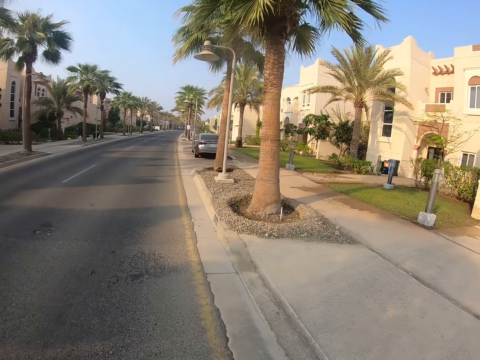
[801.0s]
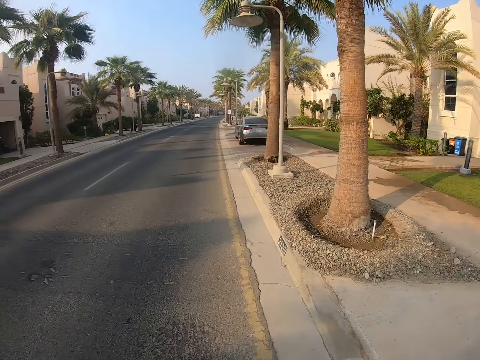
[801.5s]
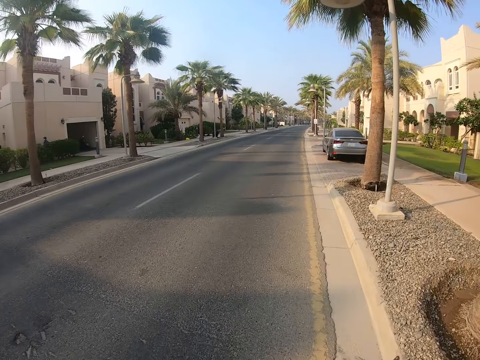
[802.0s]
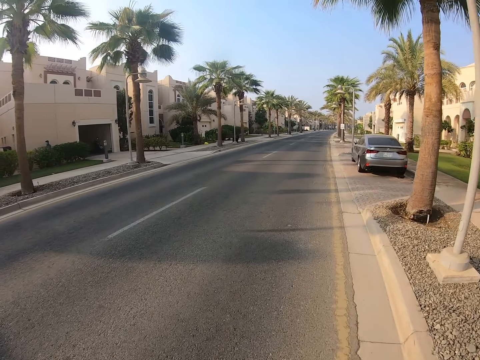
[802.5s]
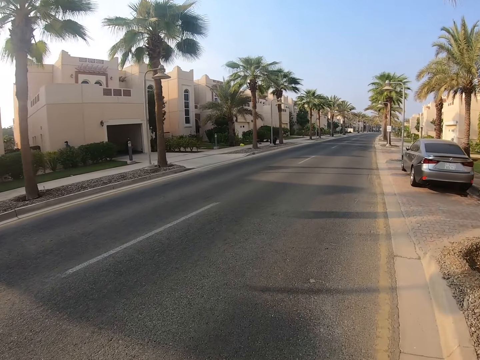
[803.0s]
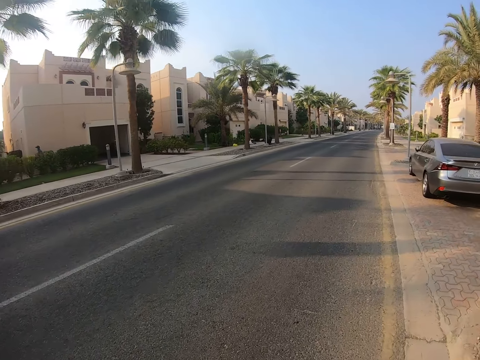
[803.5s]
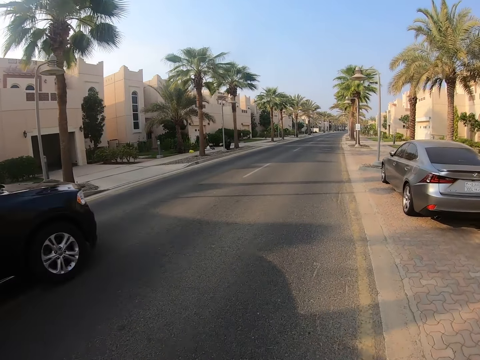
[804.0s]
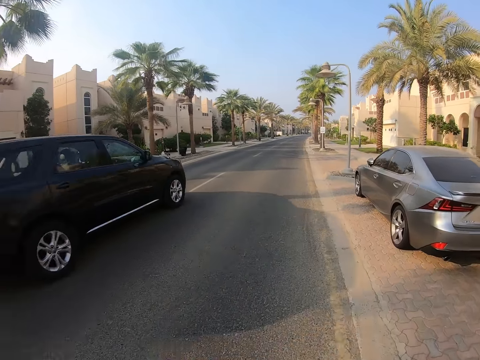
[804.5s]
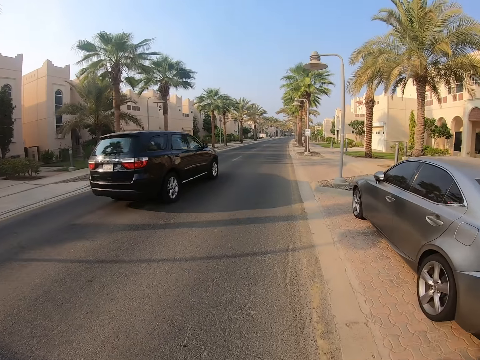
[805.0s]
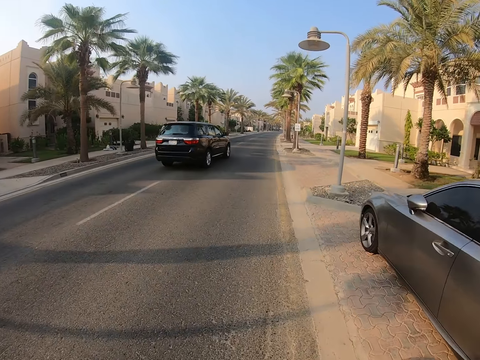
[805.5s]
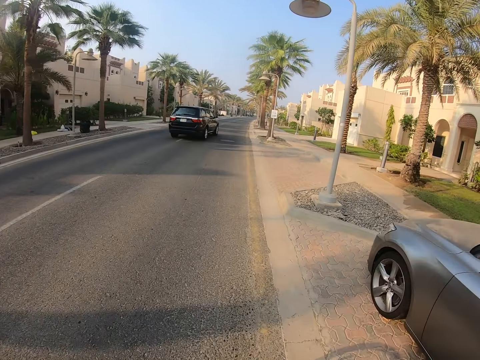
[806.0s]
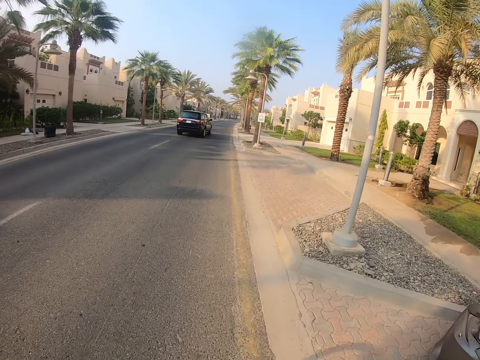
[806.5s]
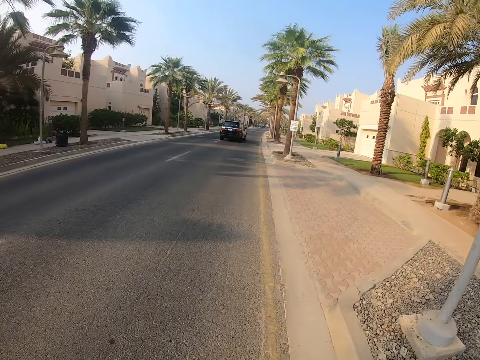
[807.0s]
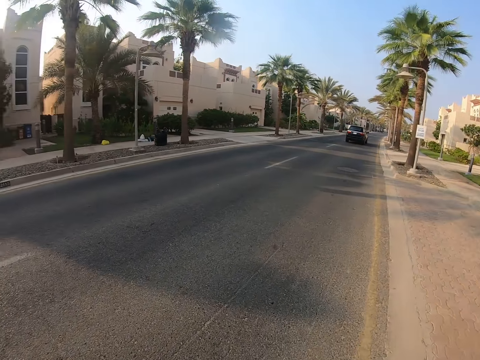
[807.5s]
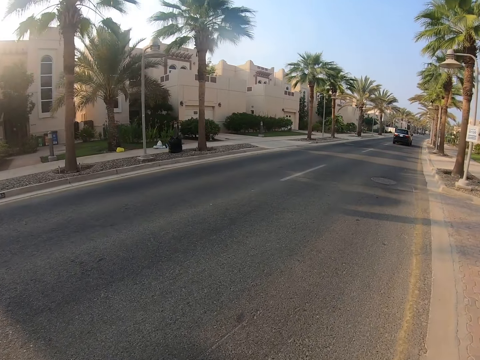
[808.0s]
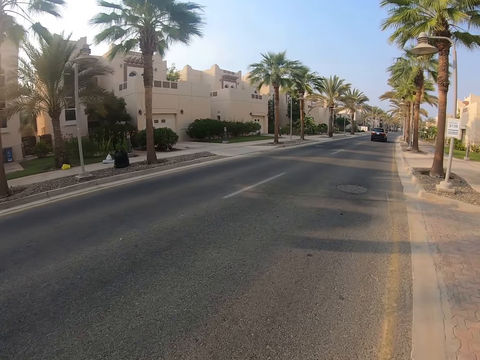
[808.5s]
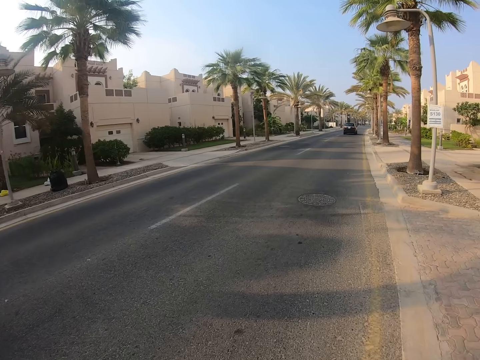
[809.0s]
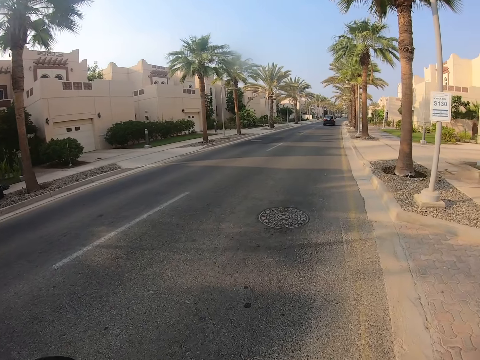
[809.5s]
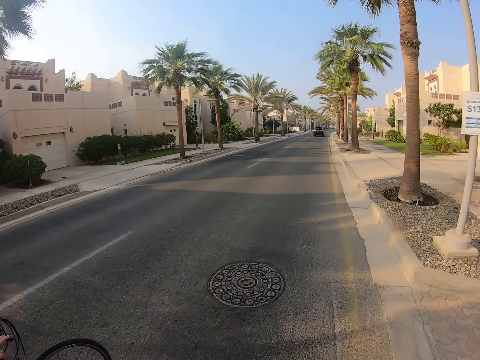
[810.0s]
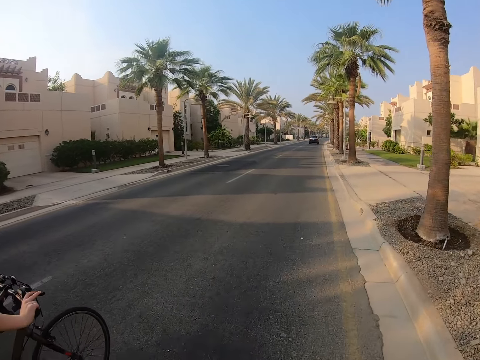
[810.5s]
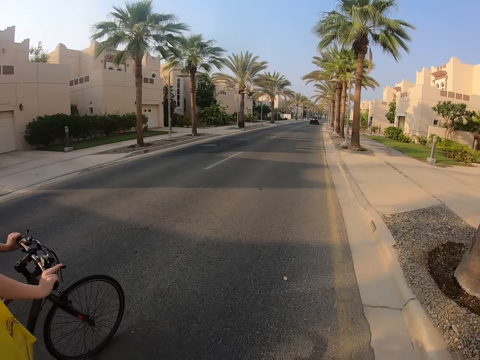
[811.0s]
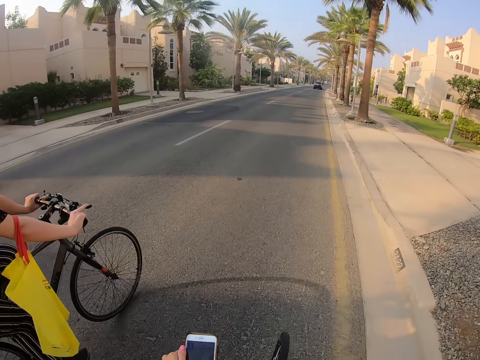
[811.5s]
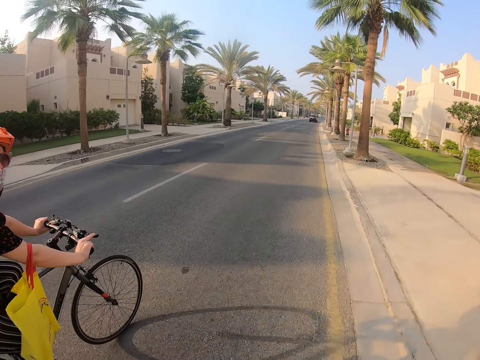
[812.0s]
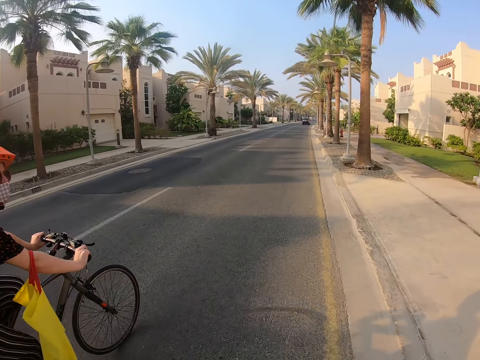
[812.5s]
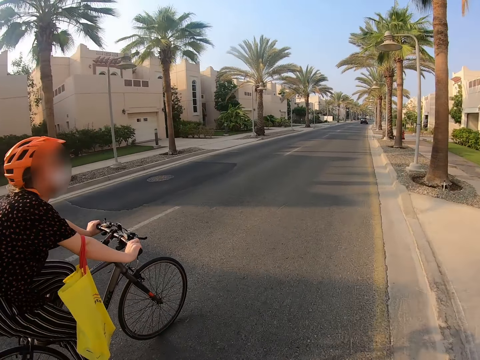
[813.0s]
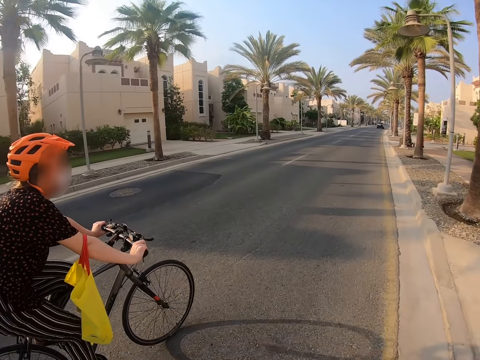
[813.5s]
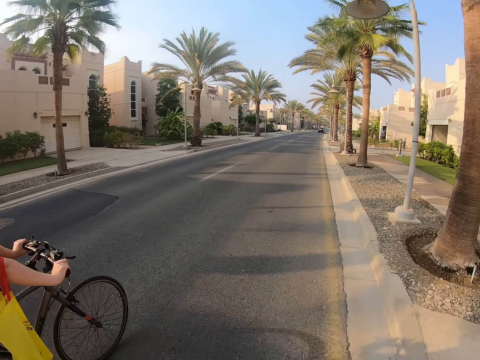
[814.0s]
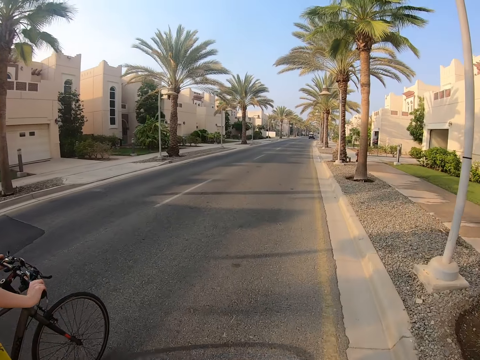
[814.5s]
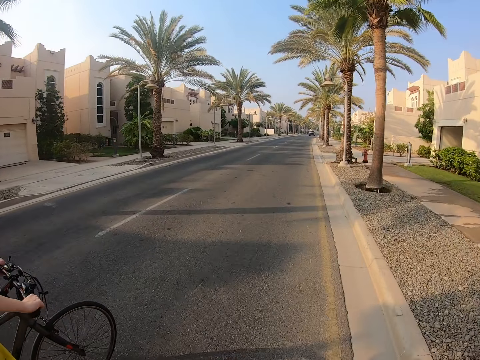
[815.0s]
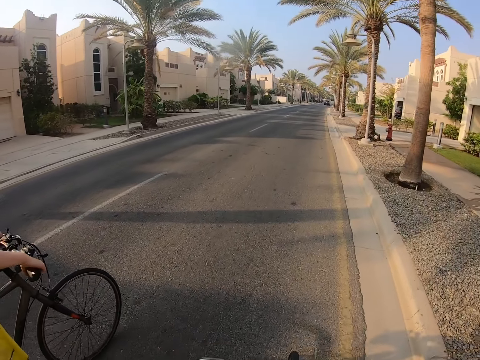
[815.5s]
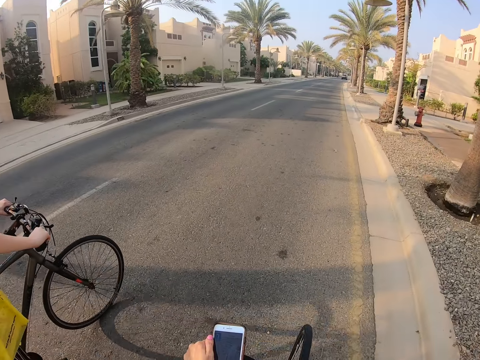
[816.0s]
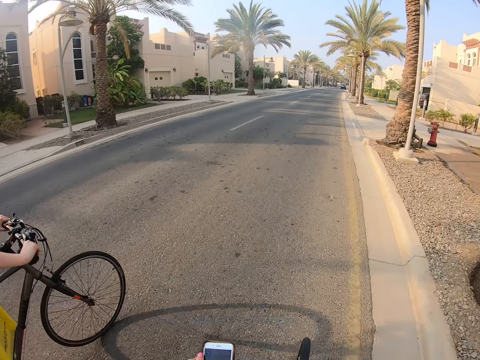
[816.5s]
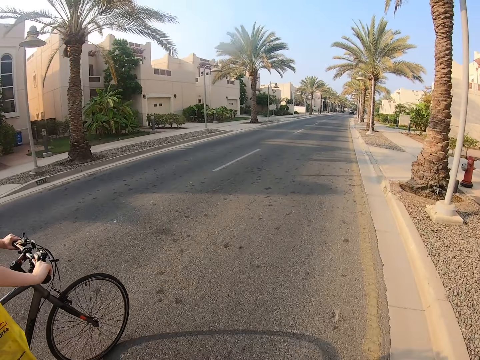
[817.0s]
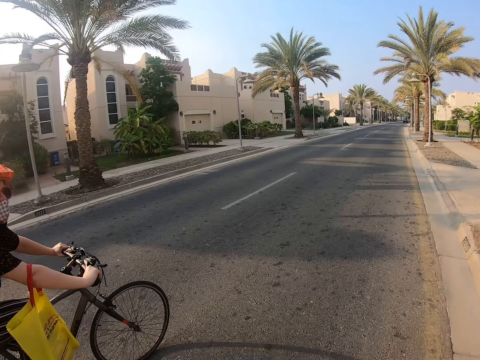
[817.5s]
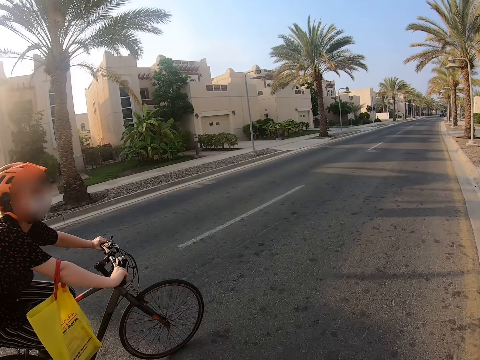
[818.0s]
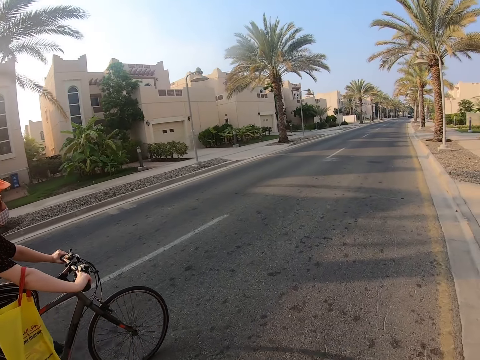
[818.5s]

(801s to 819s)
A lady rides a bicycle. The camera wearer touches the phone. The lady rides the bicycle. The lady converses with the camera wearer.

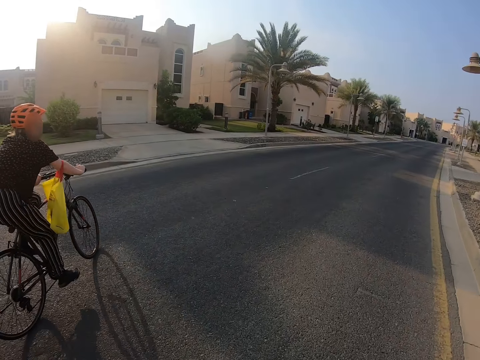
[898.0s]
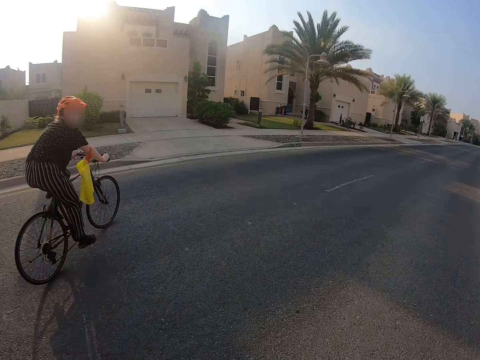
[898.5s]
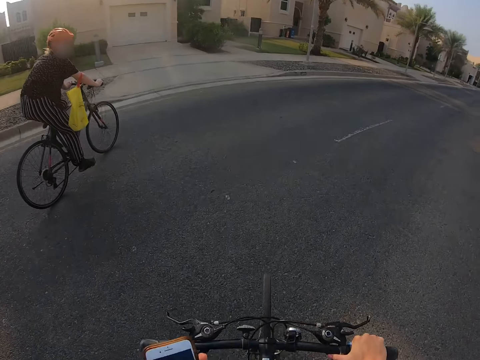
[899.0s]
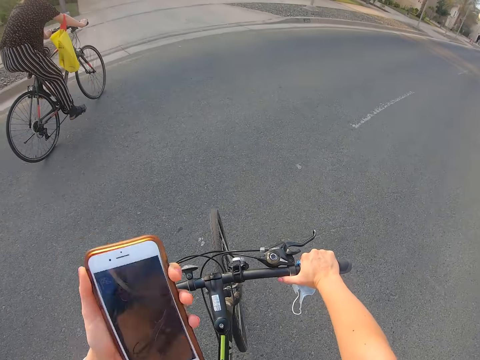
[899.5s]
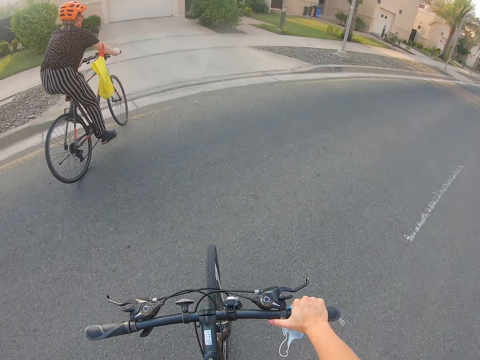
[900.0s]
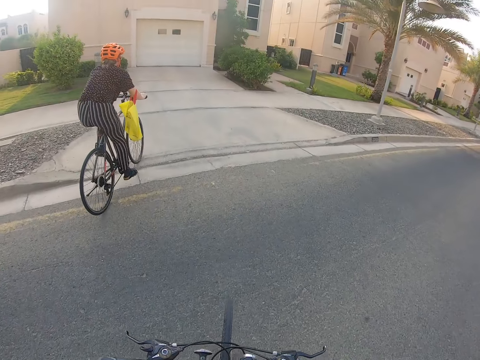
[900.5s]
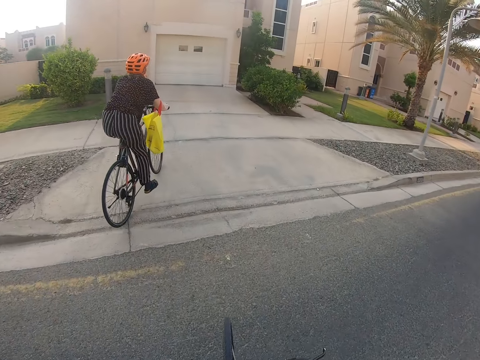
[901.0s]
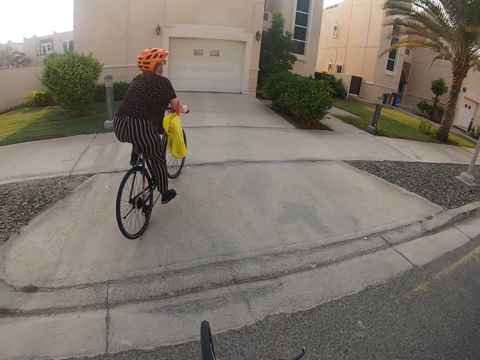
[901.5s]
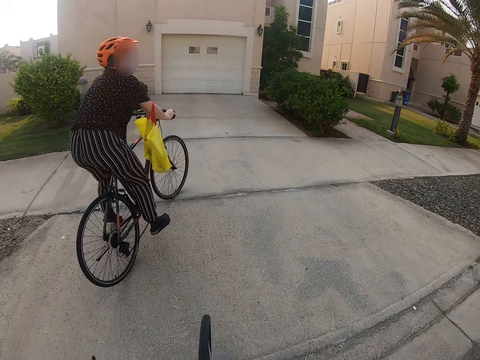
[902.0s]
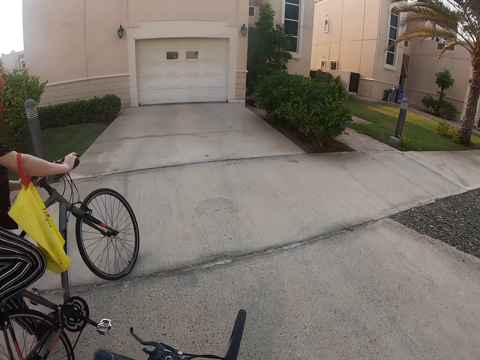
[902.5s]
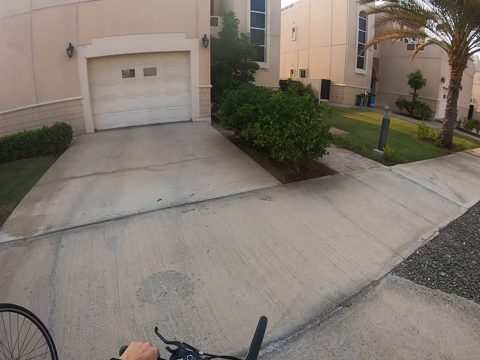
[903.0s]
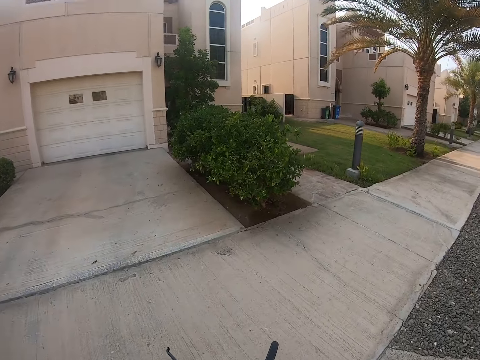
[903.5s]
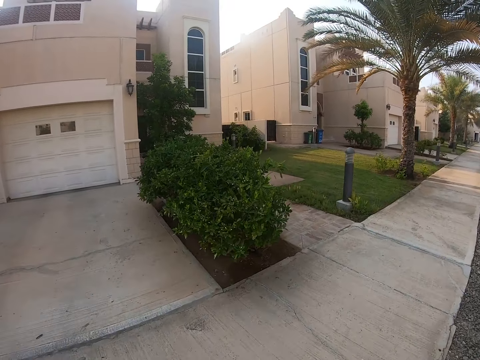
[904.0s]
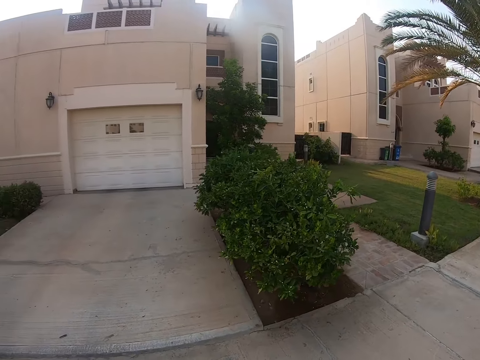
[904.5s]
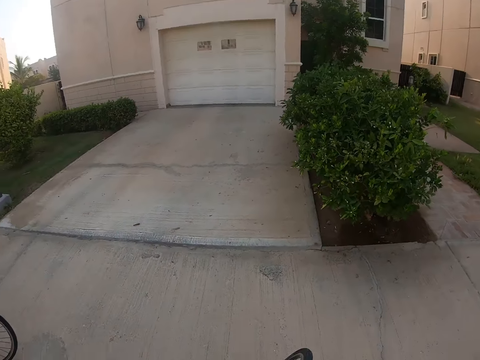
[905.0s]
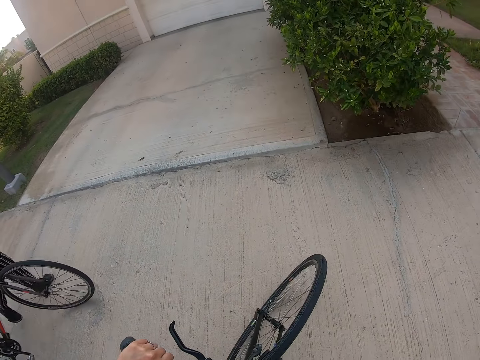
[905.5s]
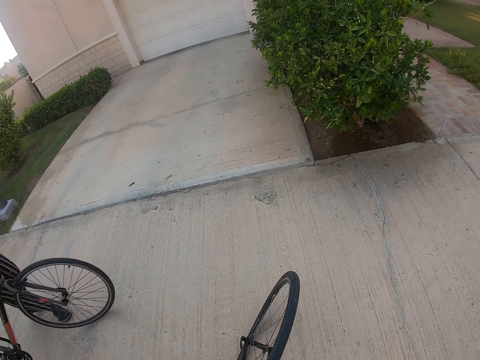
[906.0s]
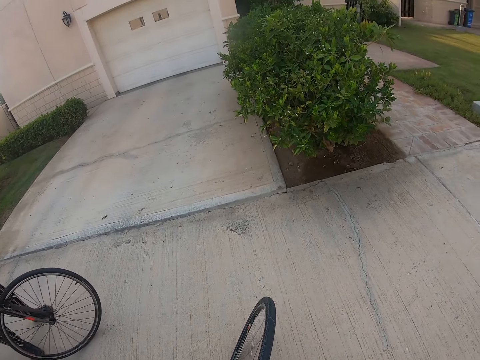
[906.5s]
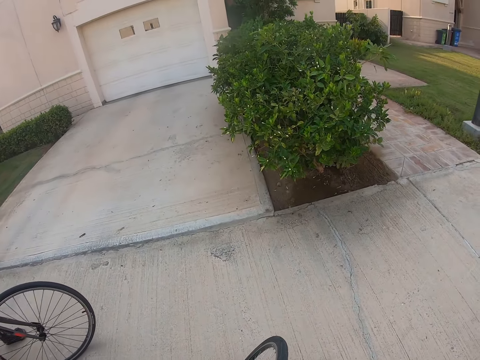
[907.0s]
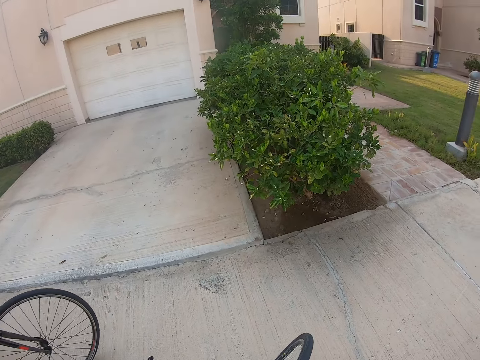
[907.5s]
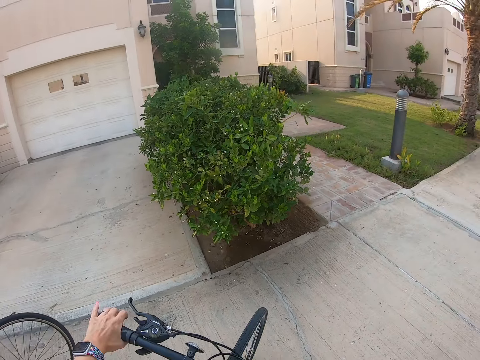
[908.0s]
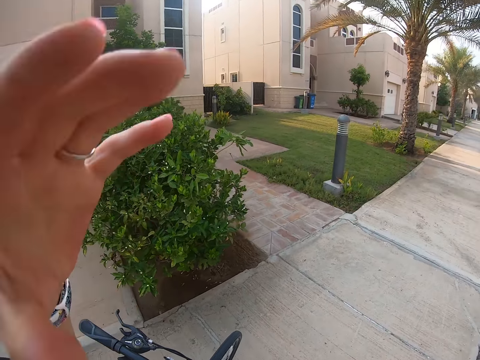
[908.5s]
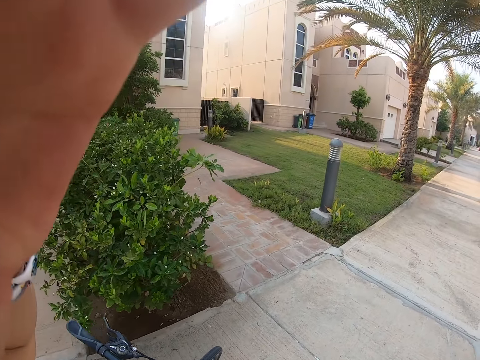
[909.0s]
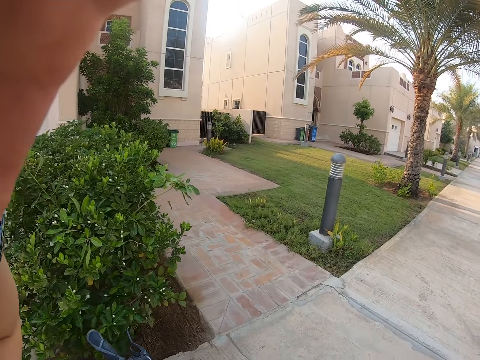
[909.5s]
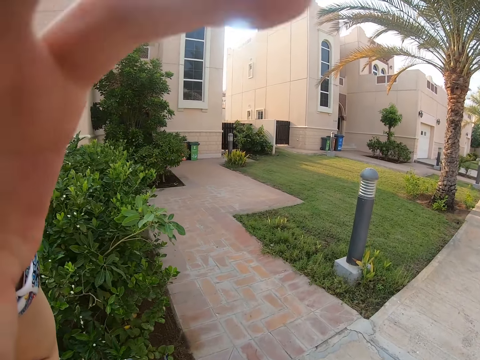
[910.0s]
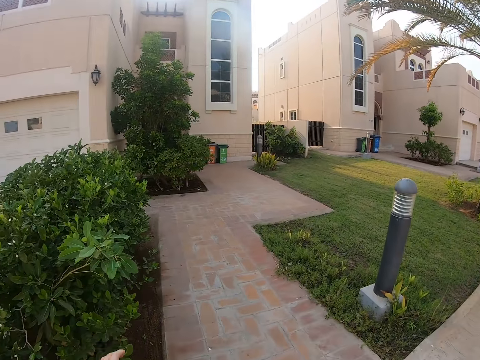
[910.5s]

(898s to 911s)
The camera wearer holds a phone. He stops the bicycle. He pushes the bicycle. He stops riding the bicycle. He lifts his hand.
